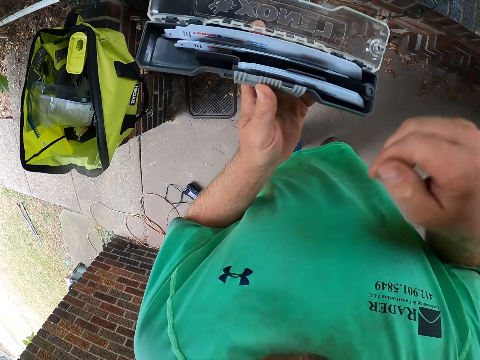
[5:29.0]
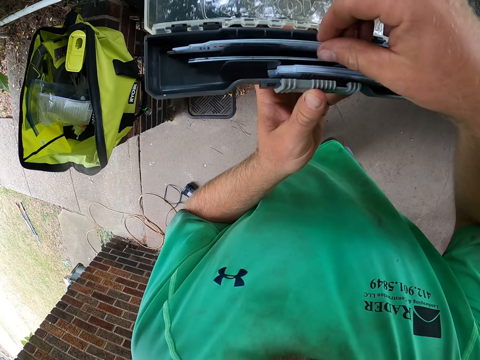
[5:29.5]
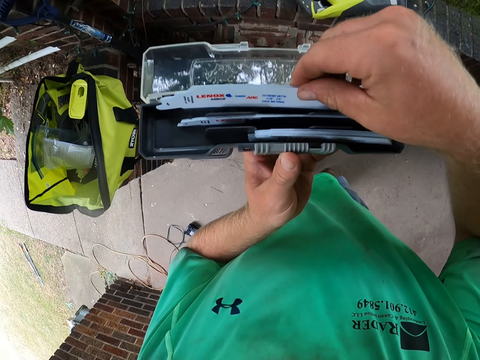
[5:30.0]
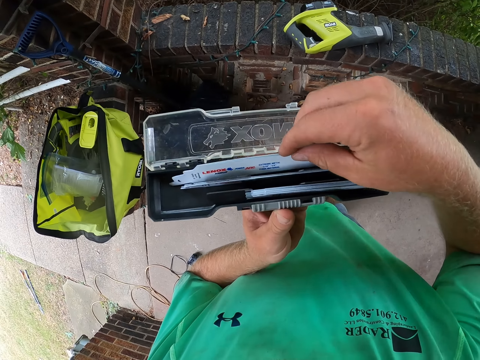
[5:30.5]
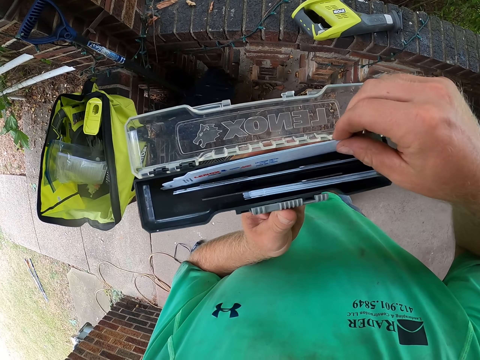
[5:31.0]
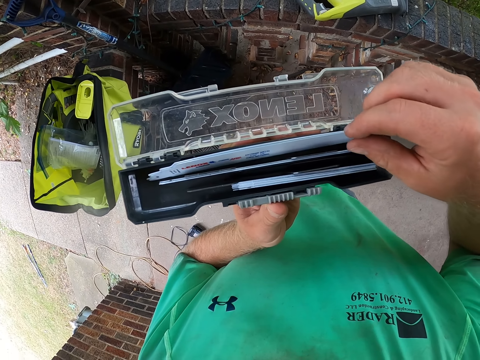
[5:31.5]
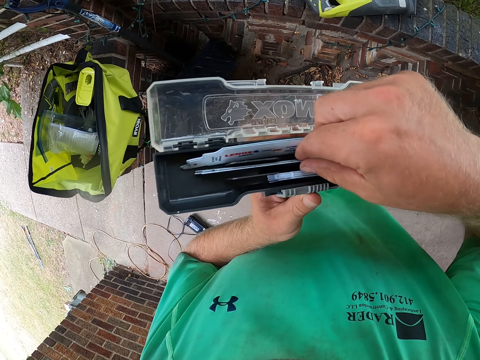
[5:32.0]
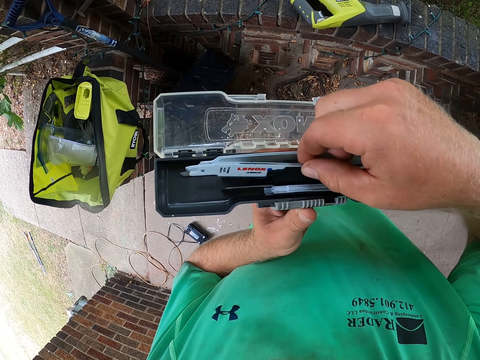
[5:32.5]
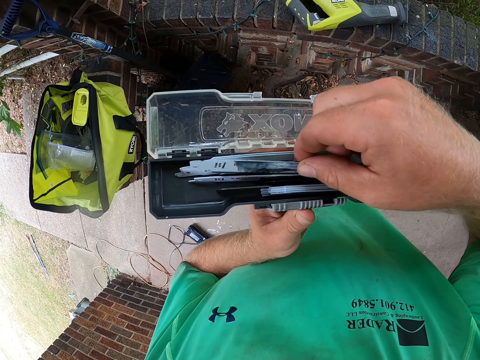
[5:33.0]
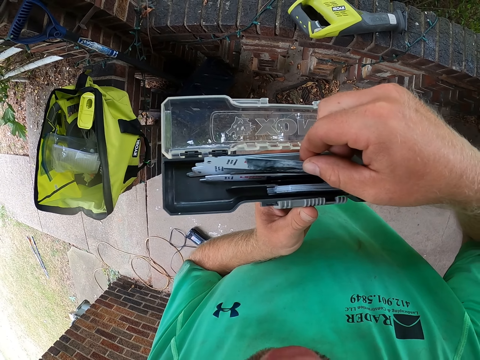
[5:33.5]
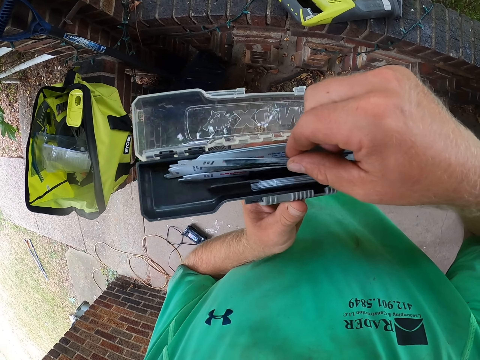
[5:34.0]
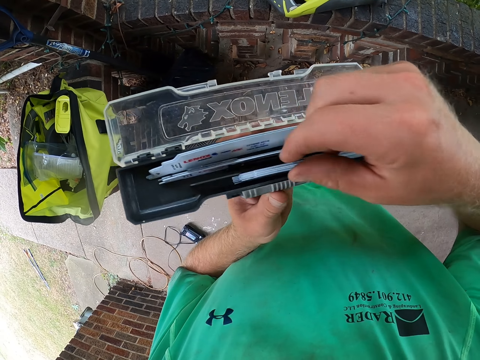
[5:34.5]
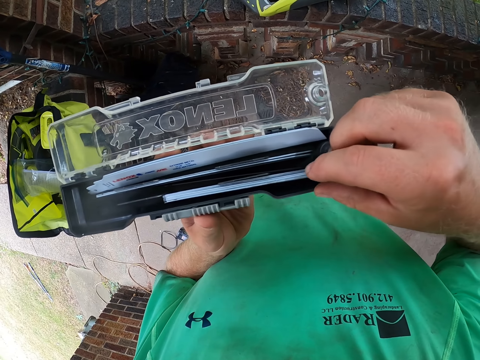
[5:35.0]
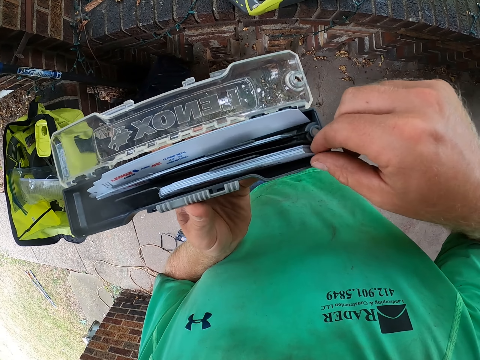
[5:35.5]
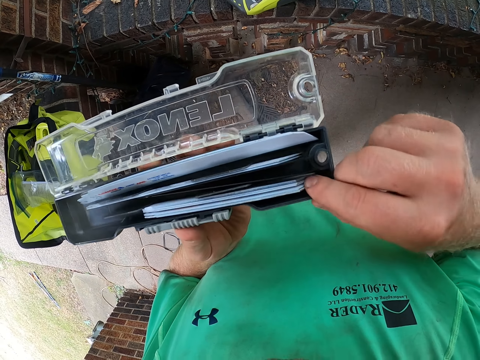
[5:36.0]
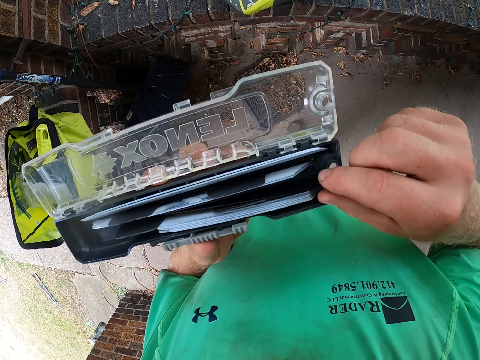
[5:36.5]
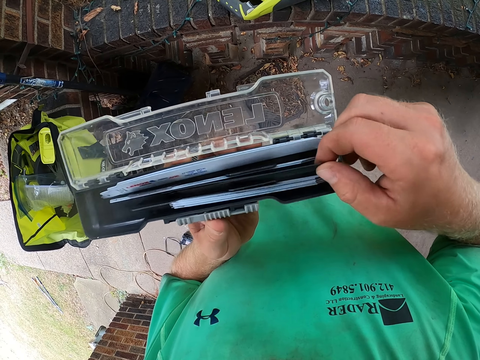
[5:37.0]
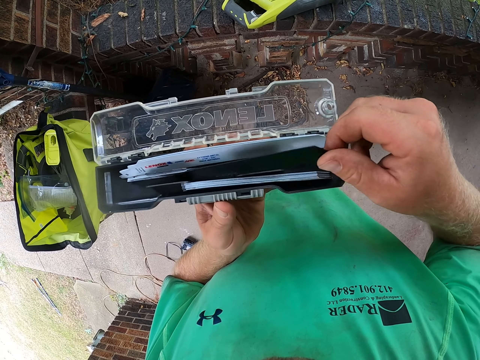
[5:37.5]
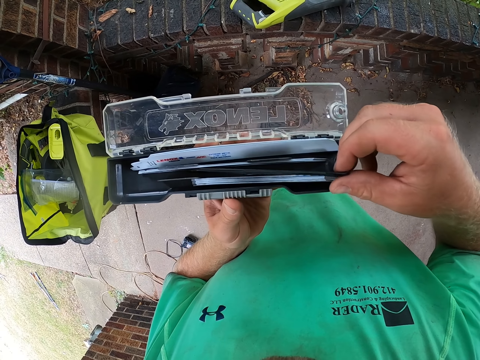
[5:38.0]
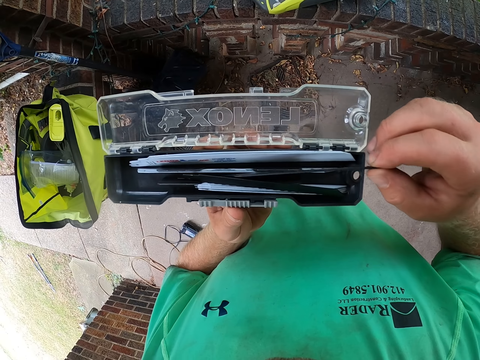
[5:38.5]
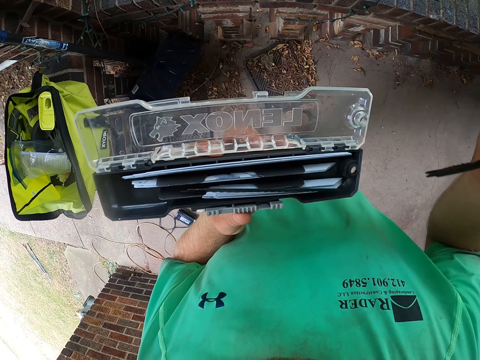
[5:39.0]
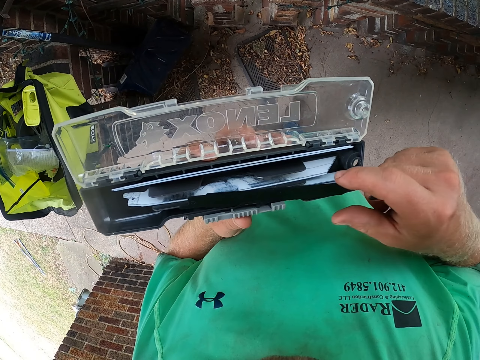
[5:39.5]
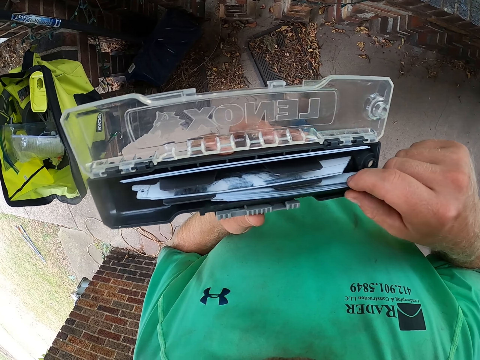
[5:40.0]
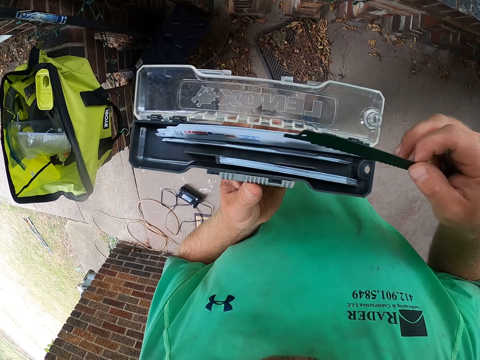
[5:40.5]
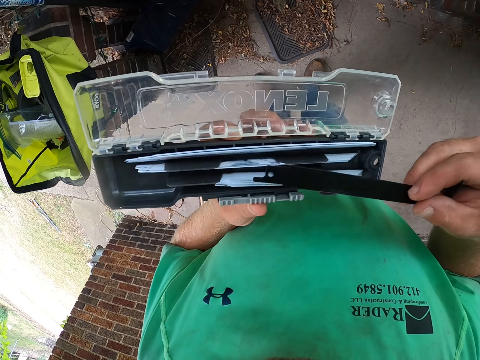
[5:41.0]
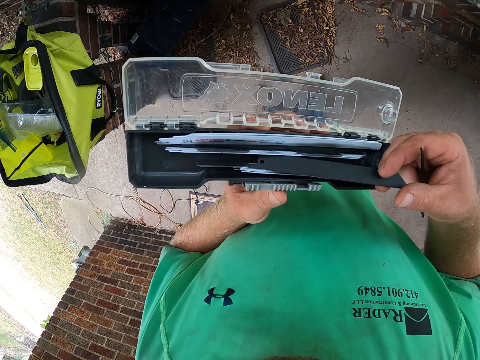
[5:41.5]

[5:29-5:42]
The camera wearer touches a blade inside the box of blades with his right hand. He removes a blade from the box of blades with his right hand.

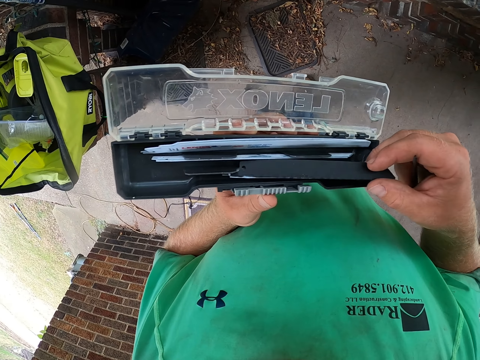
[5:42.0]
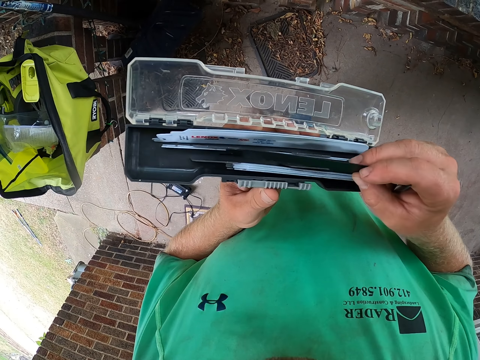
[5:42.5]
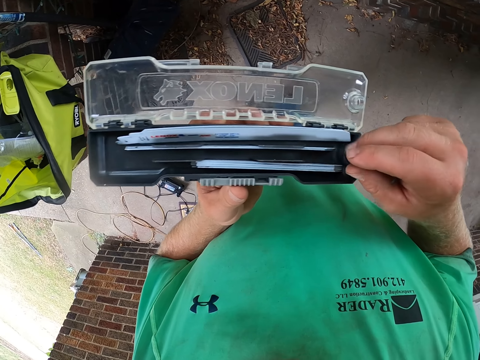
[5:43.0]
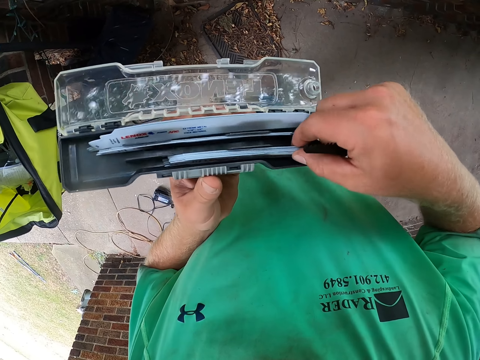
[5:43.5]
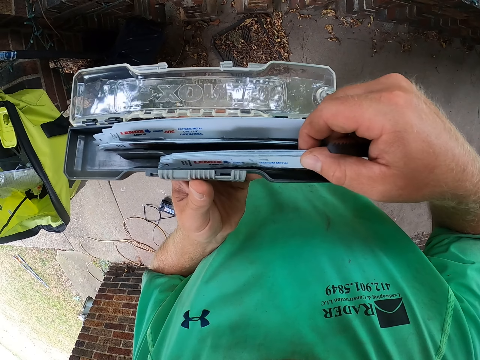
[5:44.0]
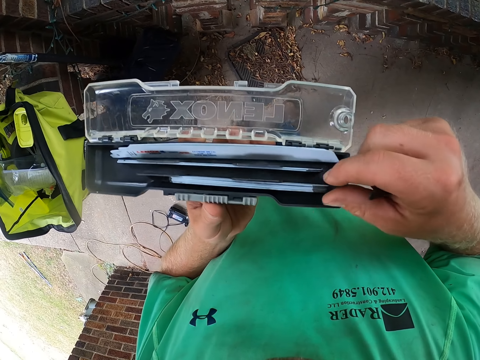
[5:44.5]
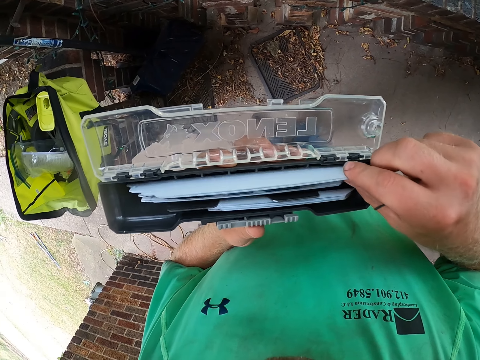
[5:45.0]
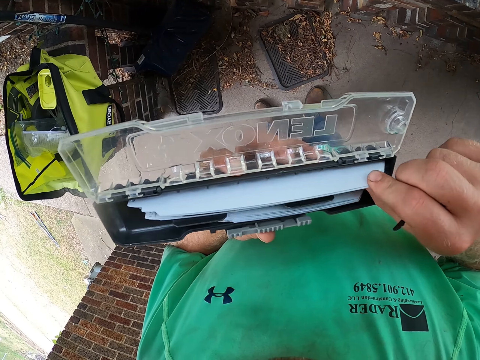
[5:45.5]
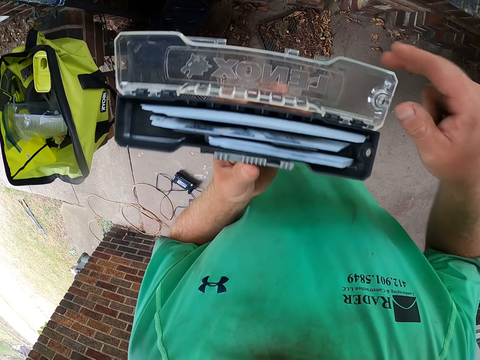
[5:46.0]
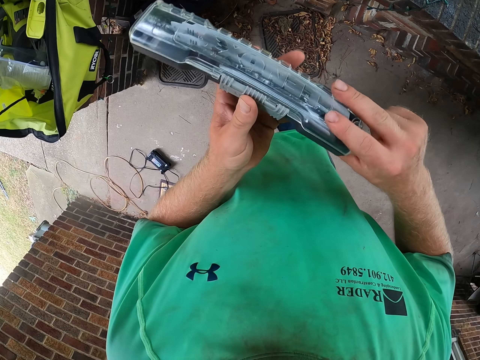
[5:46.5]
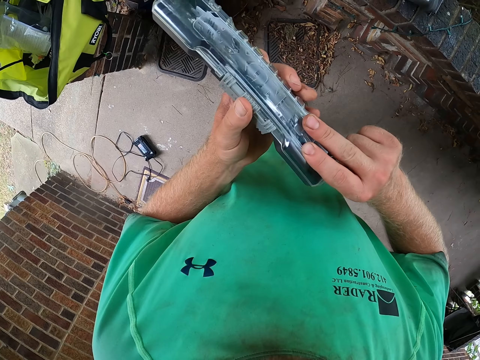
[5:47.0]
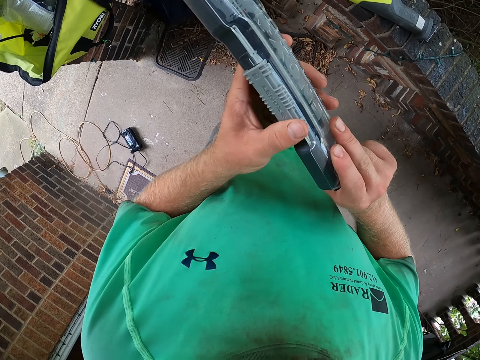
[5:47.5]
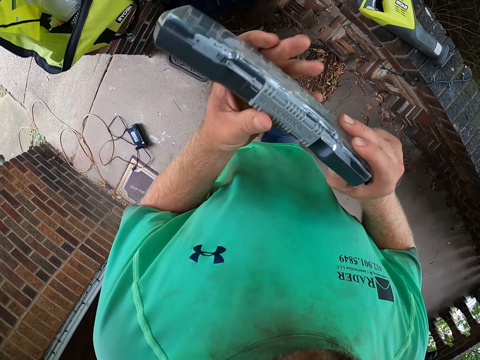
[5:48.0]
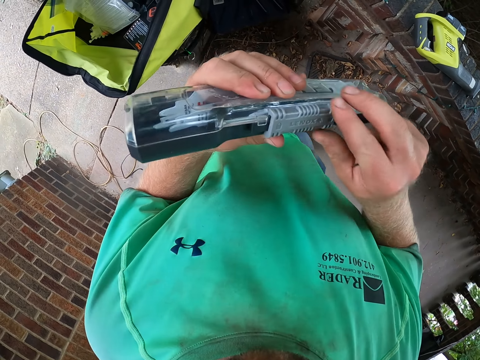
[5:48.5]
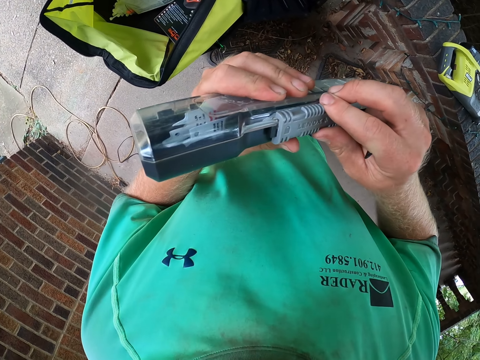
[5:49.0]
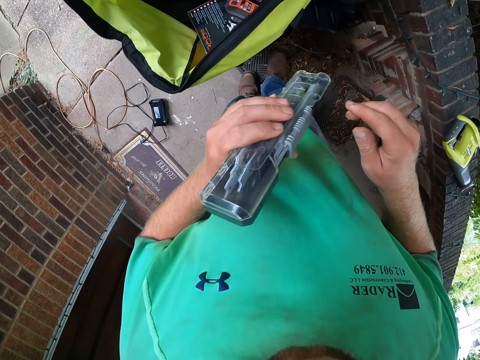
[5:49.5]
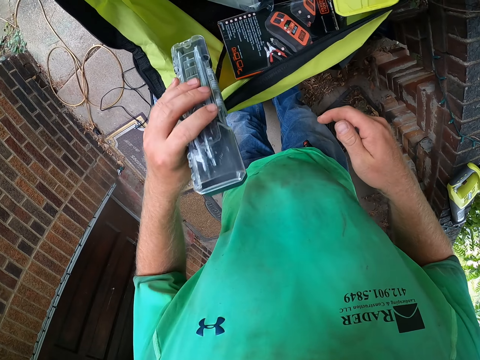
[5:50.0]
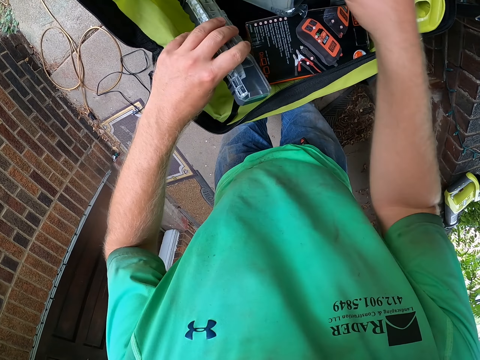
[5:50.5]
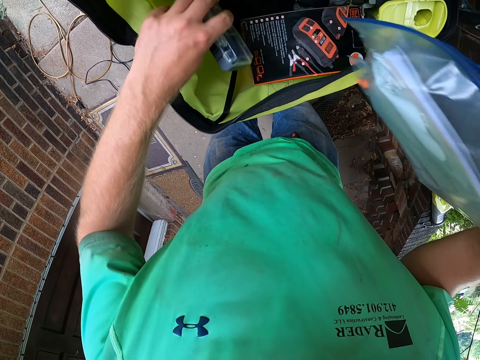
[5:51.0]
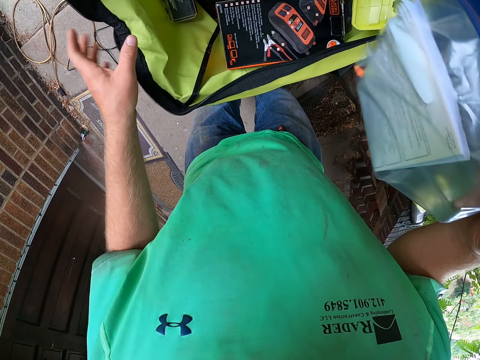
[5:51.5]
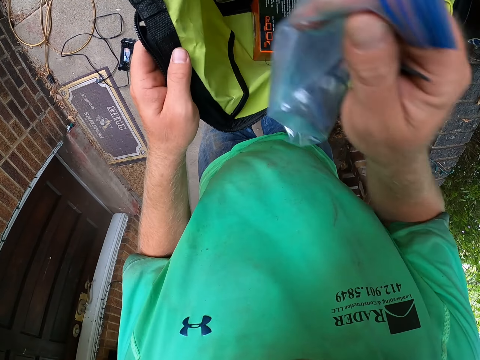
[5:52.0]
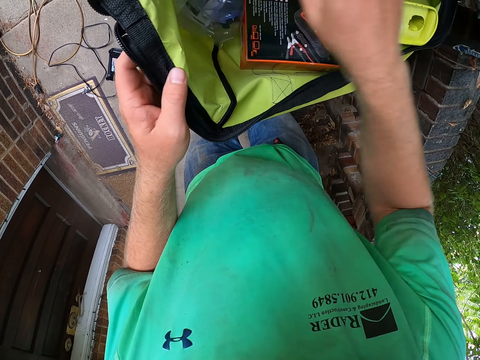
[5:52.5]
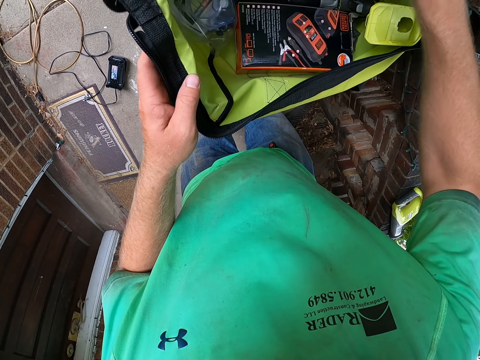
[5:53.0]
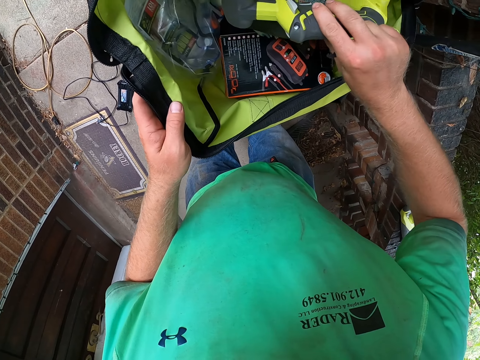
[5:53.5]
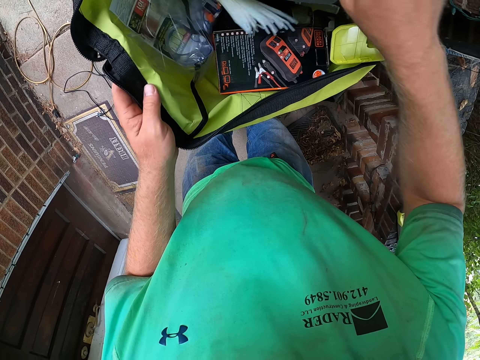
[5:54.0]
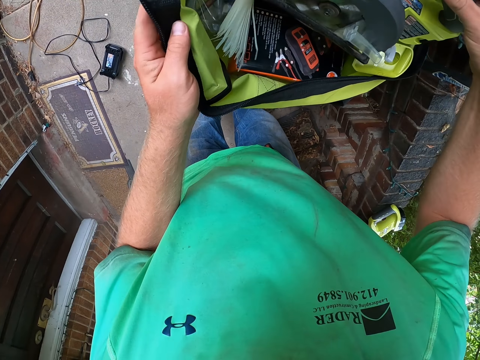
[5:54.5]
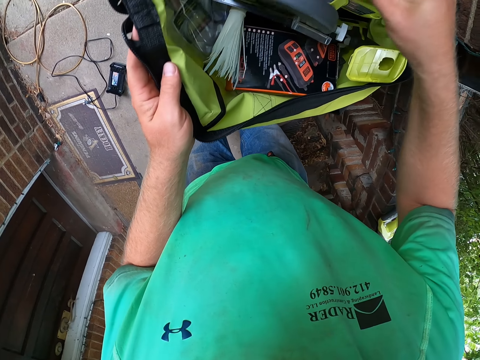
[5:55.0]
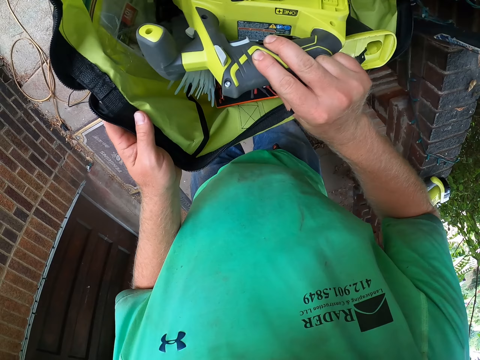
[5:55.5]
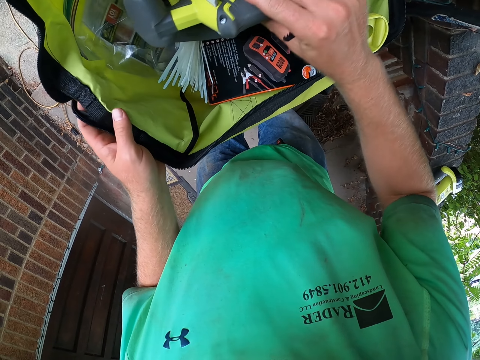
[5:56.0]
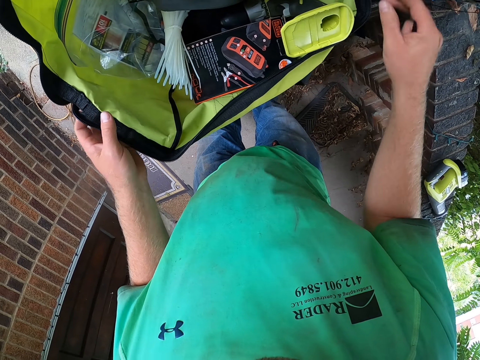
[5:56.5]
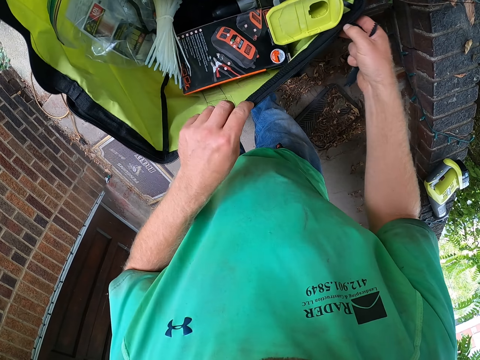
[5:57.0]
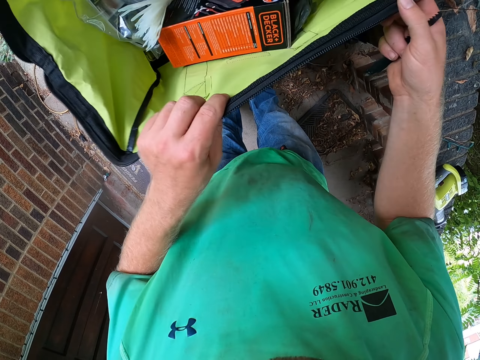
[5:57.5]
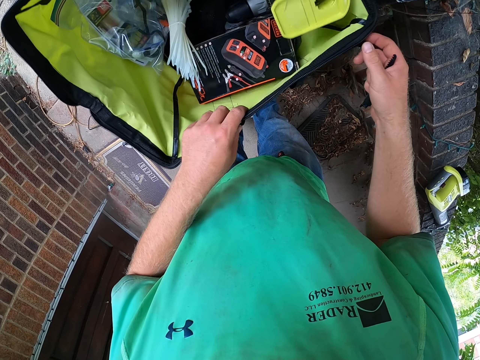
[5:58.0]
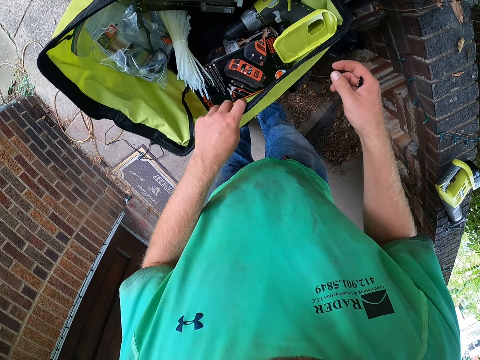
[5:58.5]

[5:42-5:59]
The camera wearer adjusts the blades inside the box of blades with his right hand. He closes the box of blades with his right hand. He drops the box of blades inside the bag with his left hand. He removes the nylon from the bag with his right hand. He puts the nylon inside the bag with his right hand. He picks up a cordless drill from the bag with his right hand. He searches through the bag. He adjusts the bag on the wall with his hands.
